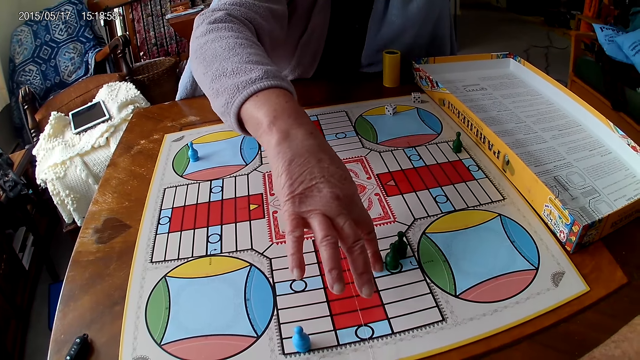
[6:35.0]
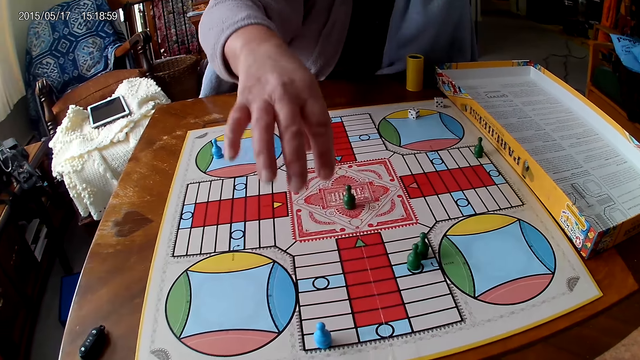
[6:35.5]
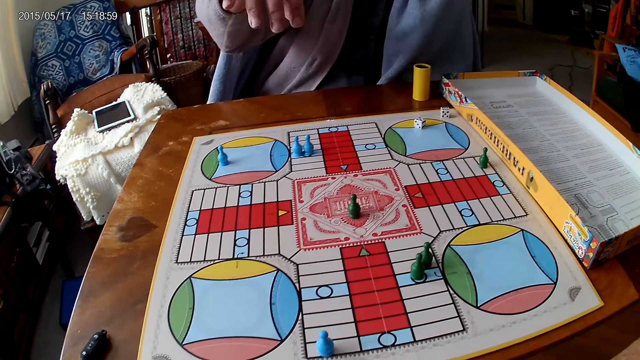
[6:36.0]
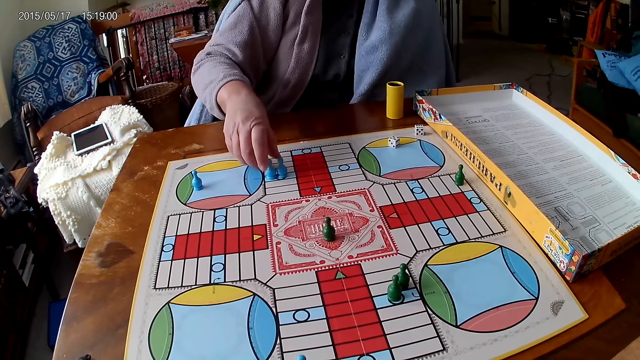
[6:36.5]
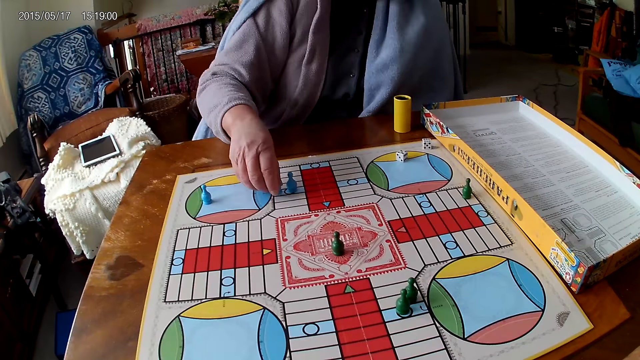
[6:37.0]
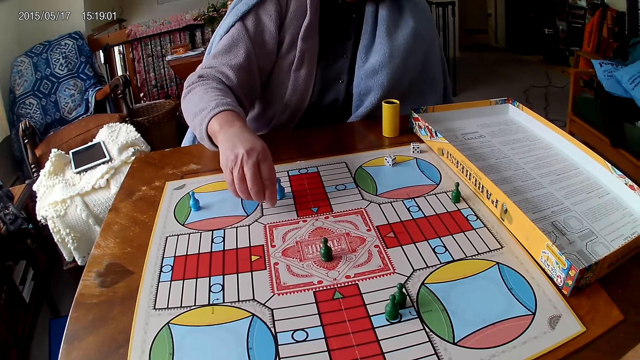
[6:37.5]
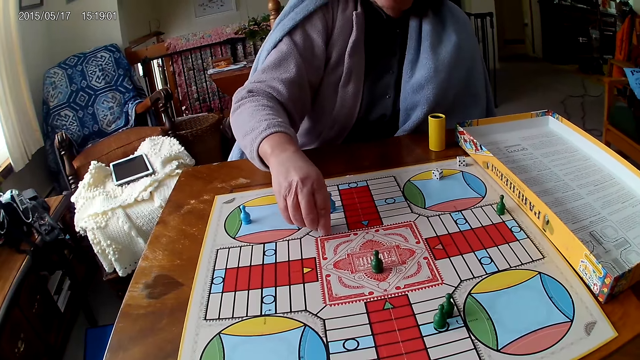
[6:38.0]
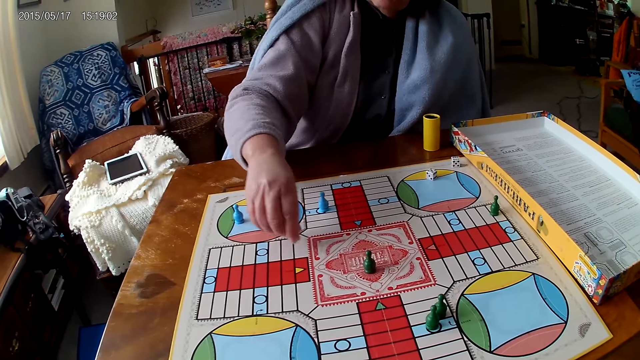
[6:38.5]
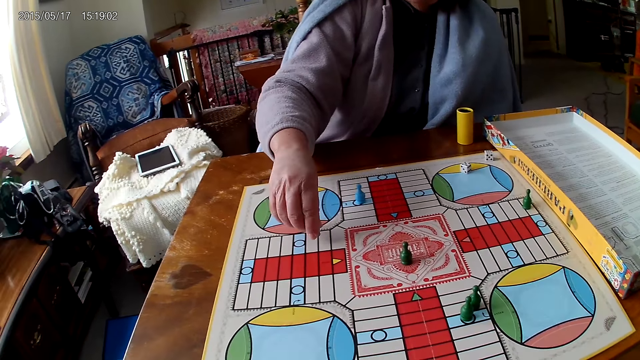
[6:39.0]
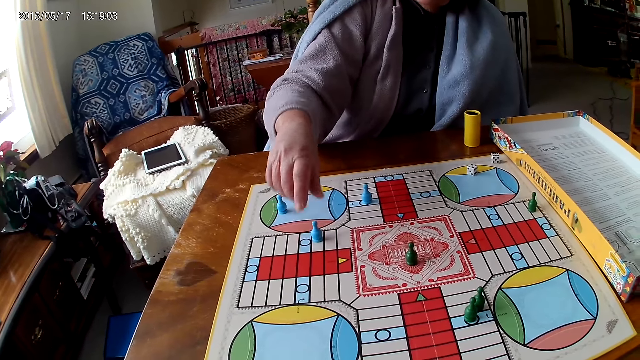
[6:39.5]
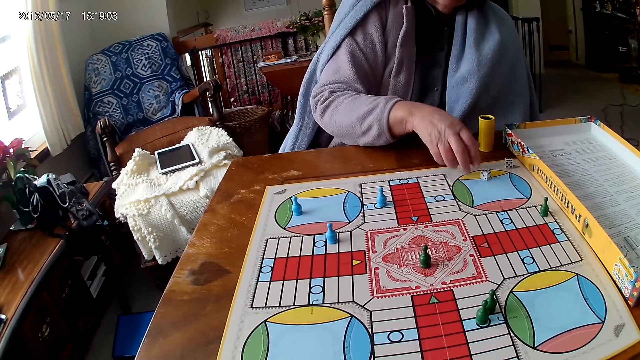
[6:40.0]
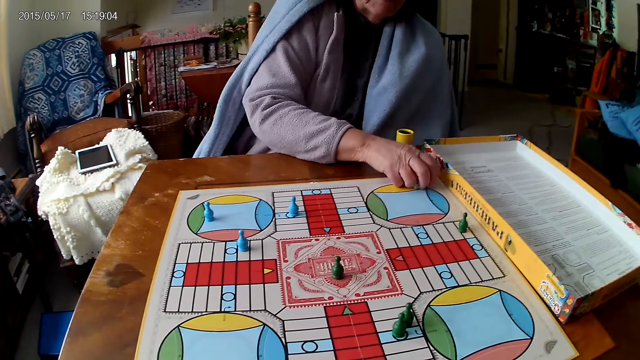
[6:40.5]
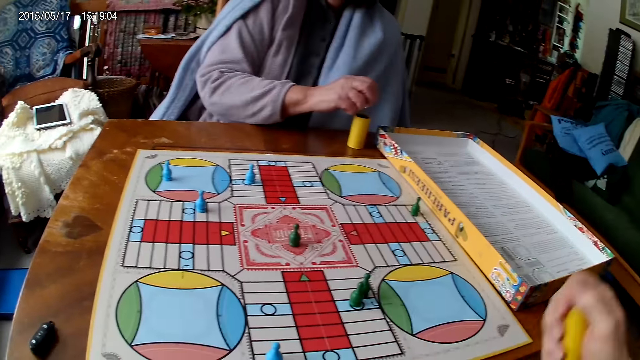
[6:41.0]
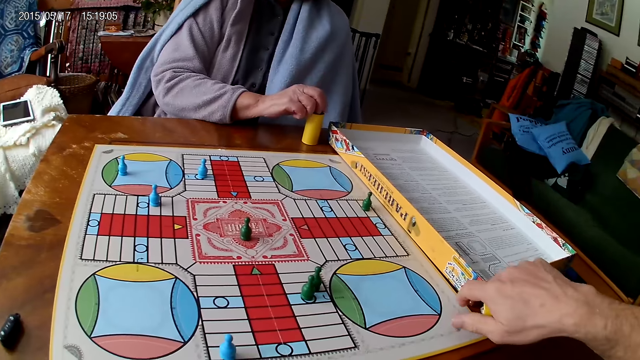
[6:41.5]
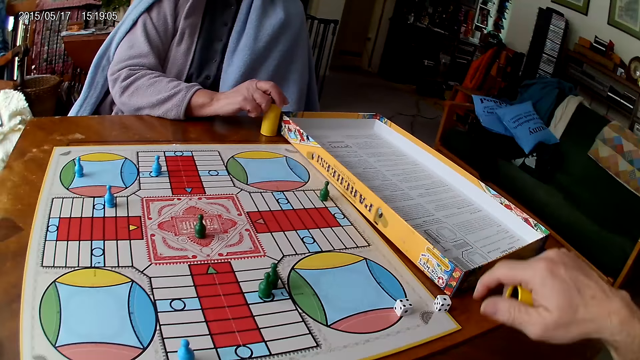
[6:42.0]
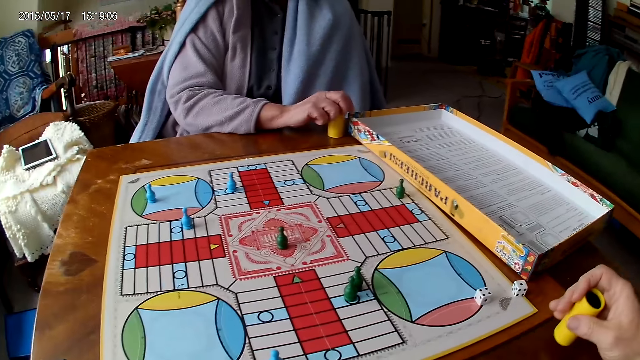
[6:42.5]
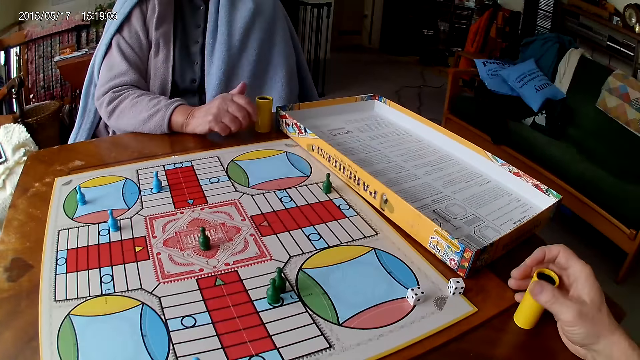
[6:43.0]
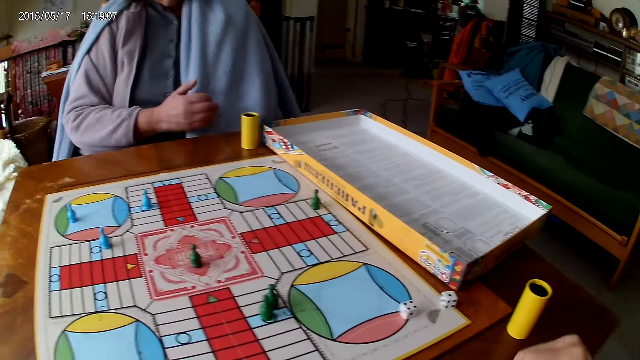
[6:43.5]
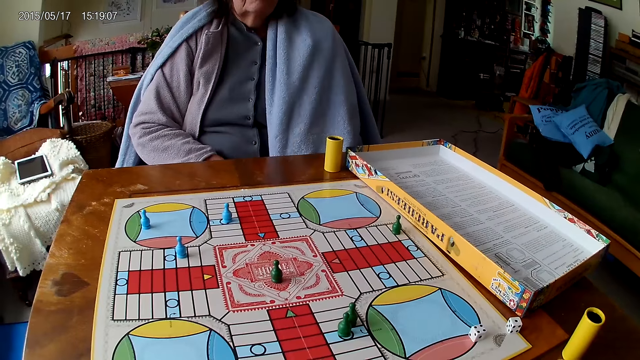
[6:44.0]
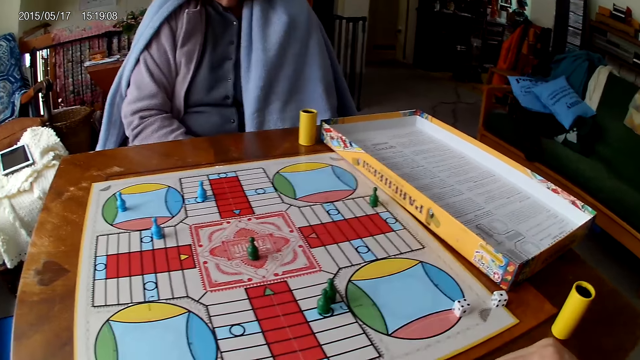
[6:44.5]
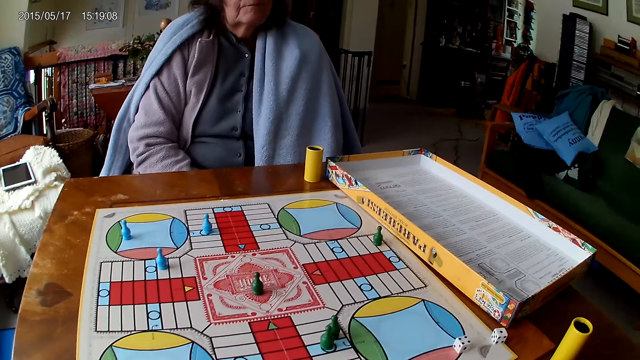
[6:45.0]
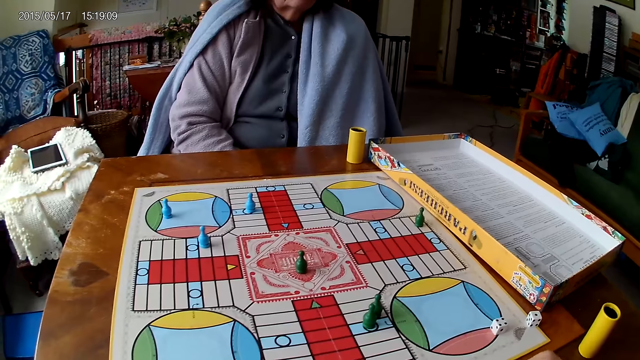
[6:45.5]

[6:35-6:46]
A woman moves another piece on the Ludo board with her right hand. She moves the dice. She picks her dice from the Ludo board with her right hand, and puts the dice in the dice cup. The camera wearer shakes his container with his right hand. He spins the dice cup. He drops the dice in his container on the table. He drops his container on the table with his right hand.

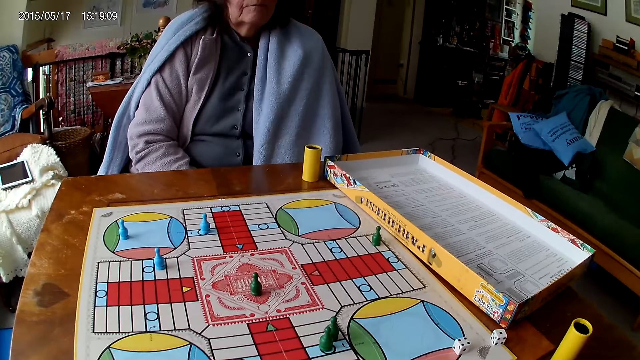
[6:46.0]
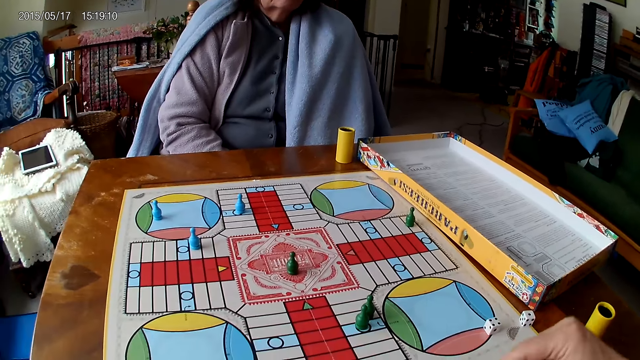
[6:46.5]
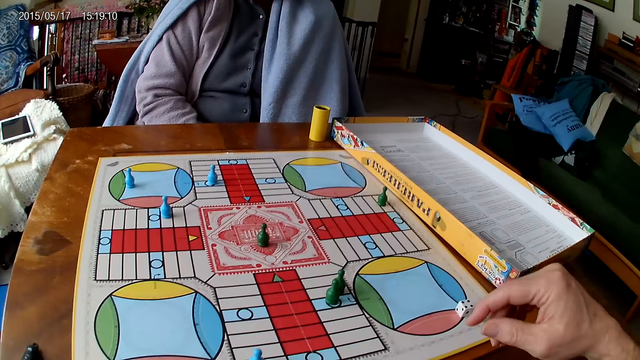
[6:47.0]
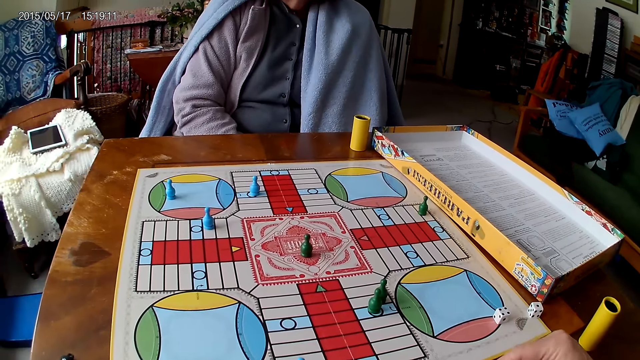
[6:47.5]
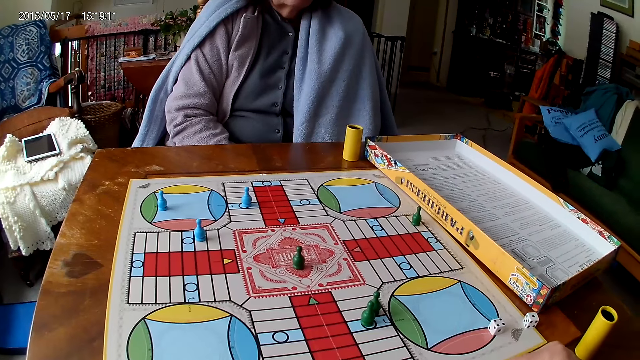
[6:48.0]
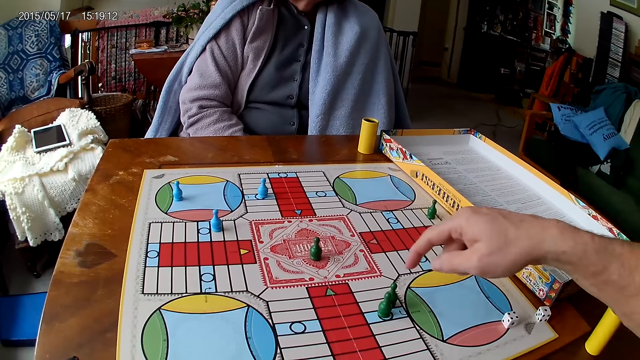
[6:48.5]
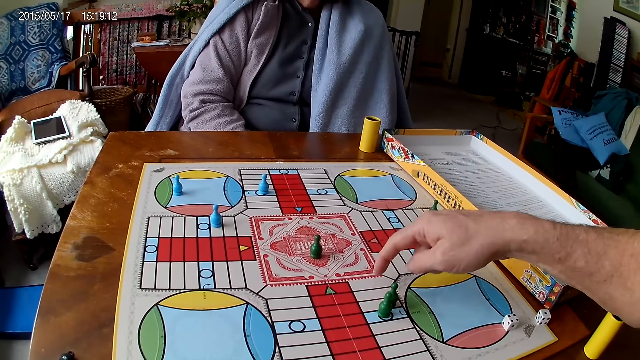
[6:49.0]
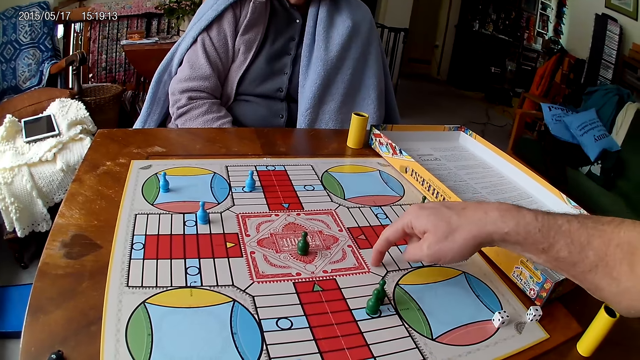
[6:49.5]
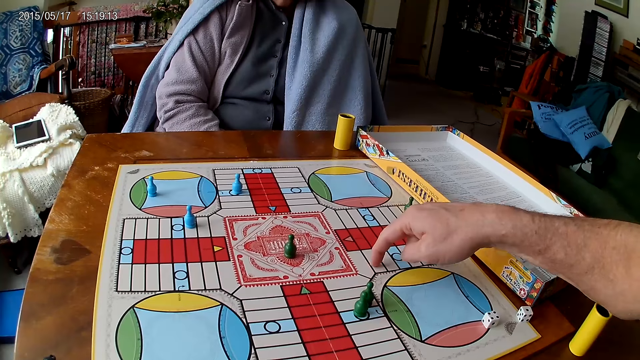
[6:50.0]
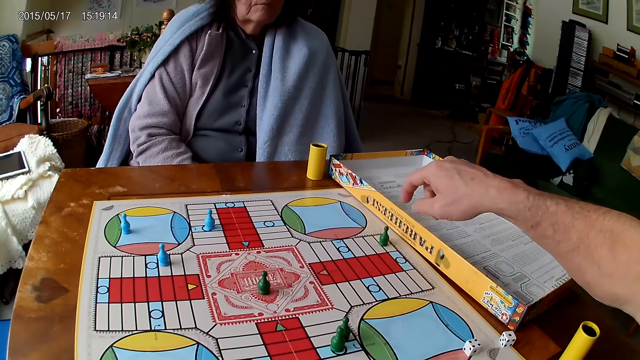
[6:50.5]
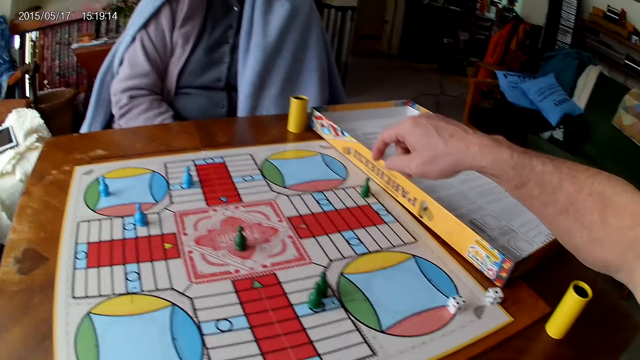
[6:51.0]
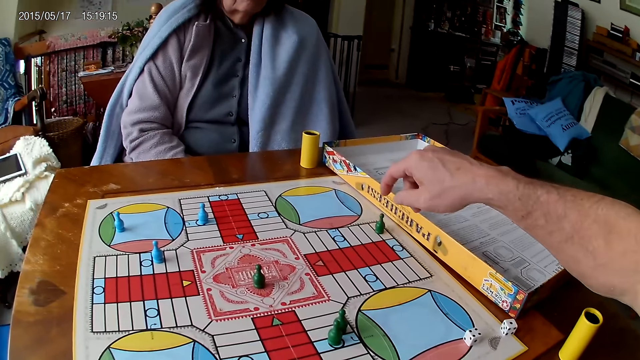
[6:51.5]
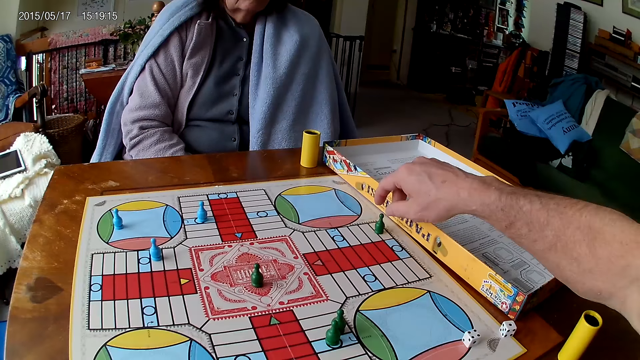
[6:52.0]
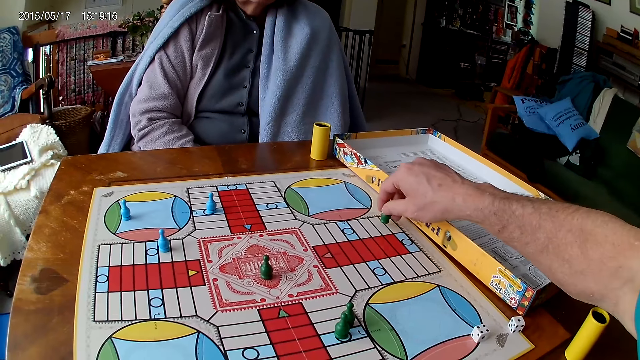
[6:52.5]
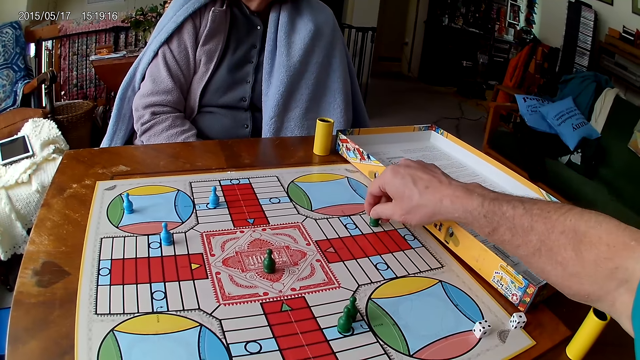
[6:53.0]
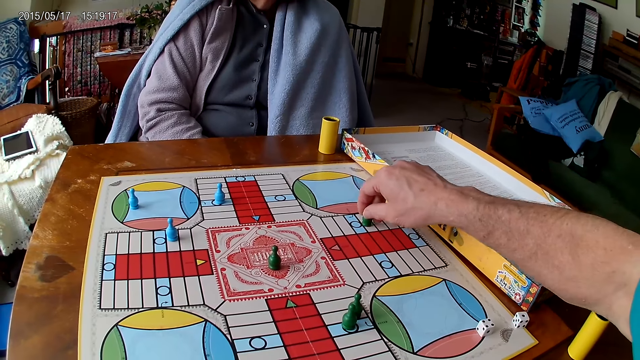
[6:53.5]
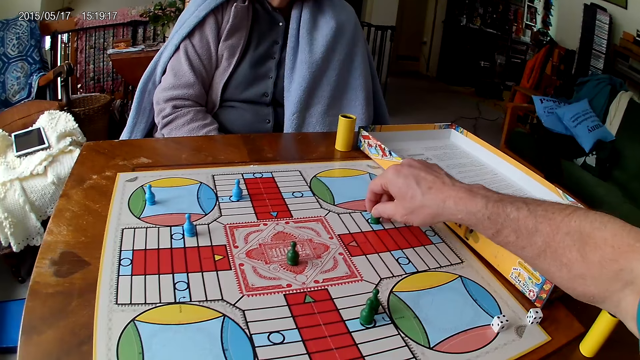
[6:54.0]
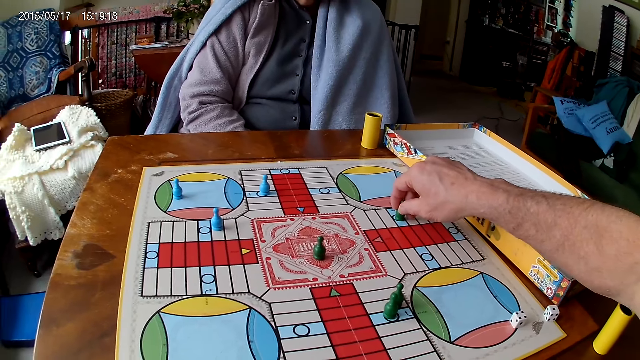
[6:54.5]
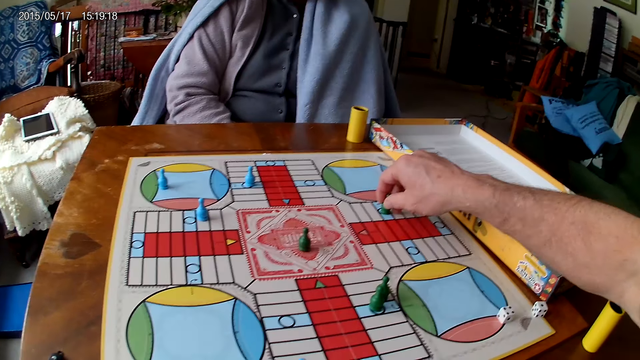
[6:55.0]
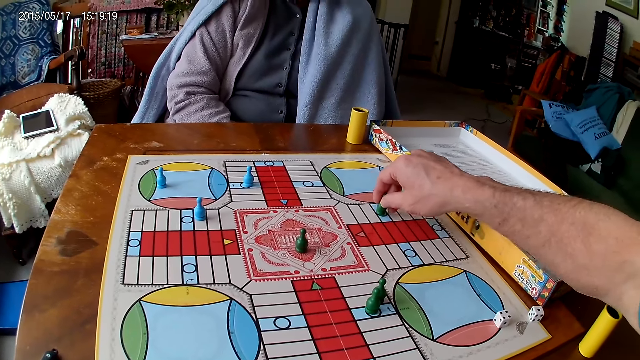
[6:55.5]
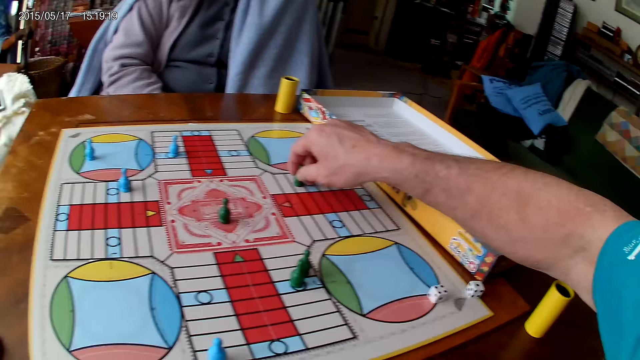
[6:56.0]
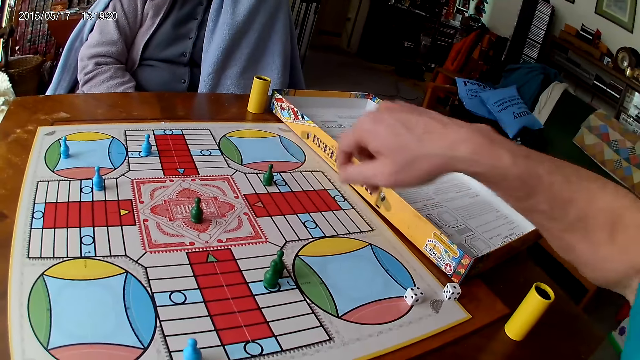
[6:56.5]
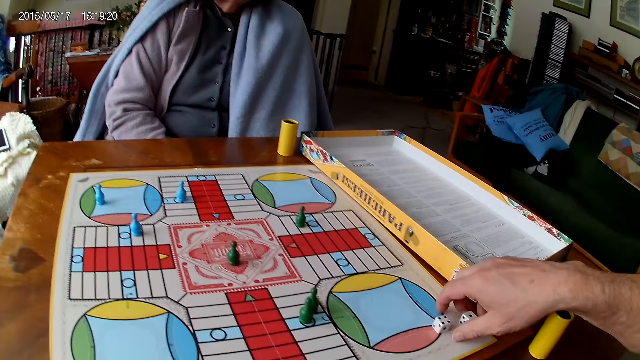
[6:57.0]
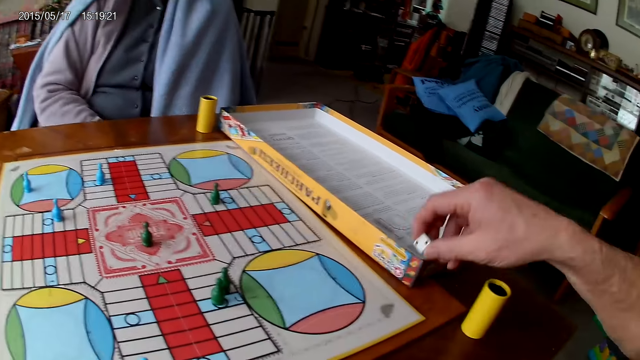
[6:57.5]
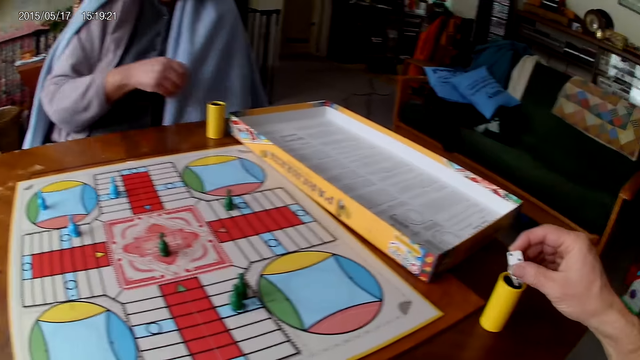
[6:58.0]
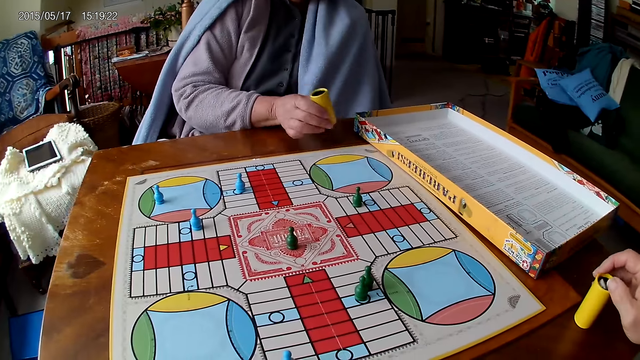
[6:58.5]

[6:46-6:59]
The camera wearer moves the hand. He counts the spaces. He moves a piece on the Ludo board with his right hand. He picks up the dice. He moves another piece on the Ludo board with his right hand. He moves the dice. He picks his dice from the Ludo board with his right hand. He drops the dice into the container.
